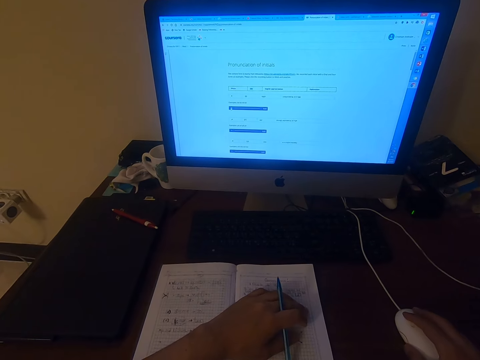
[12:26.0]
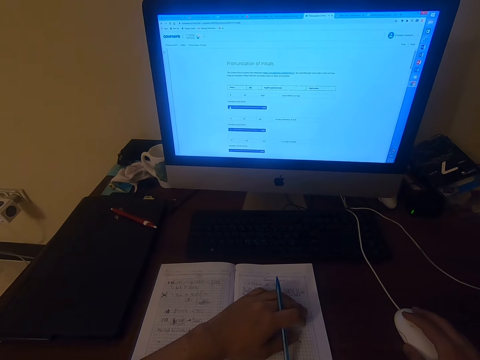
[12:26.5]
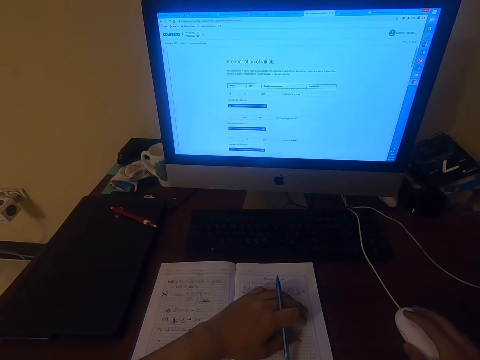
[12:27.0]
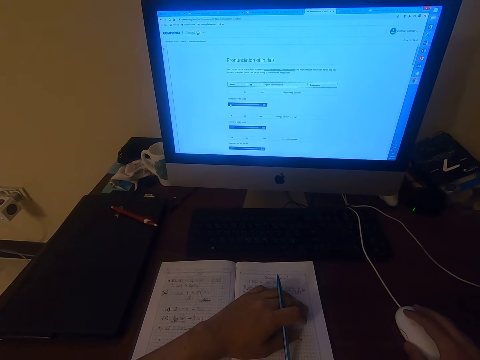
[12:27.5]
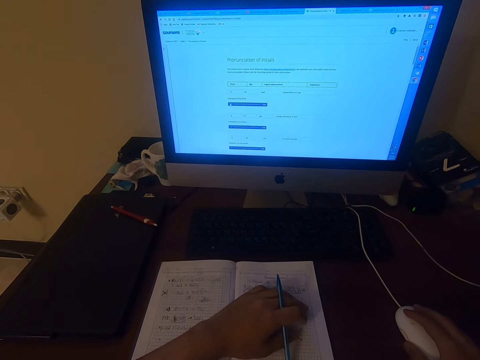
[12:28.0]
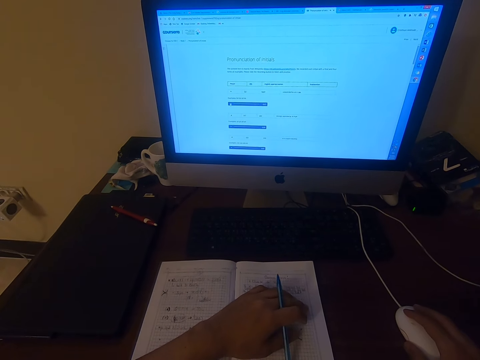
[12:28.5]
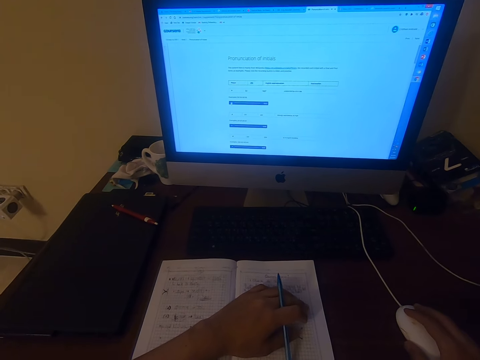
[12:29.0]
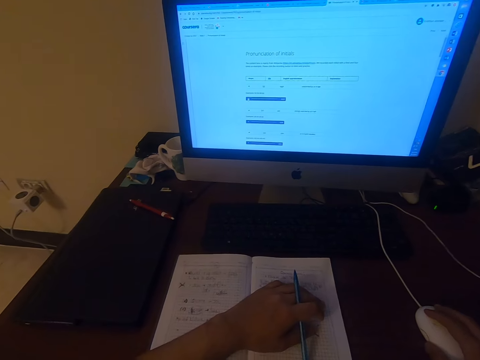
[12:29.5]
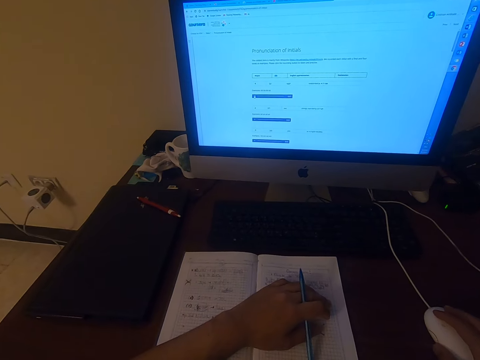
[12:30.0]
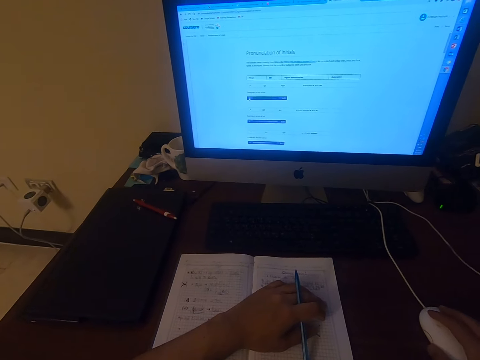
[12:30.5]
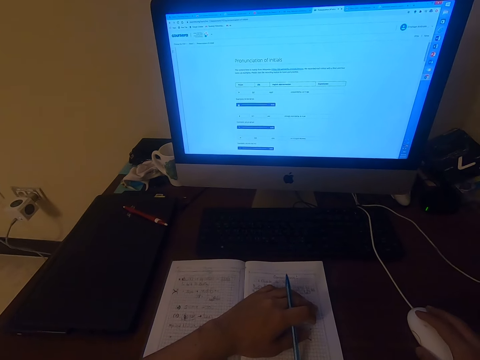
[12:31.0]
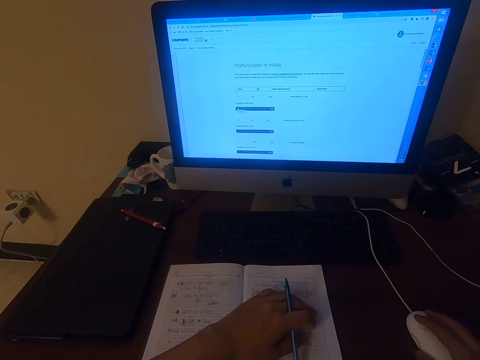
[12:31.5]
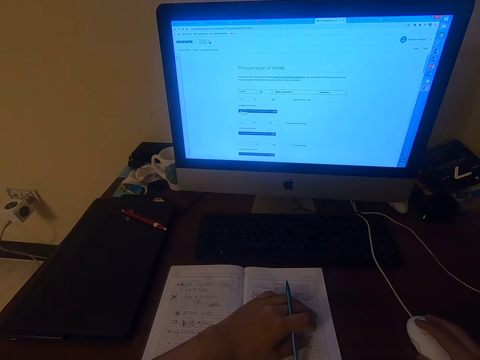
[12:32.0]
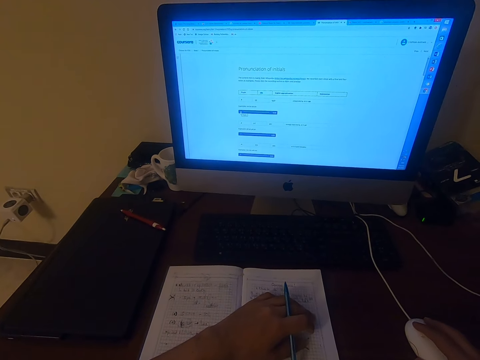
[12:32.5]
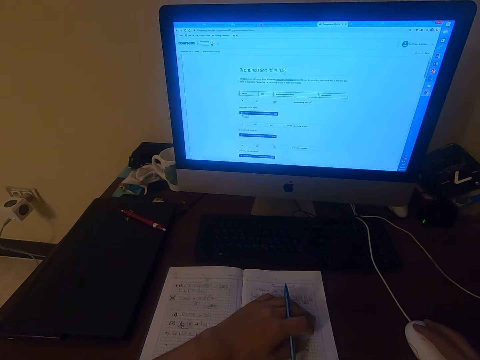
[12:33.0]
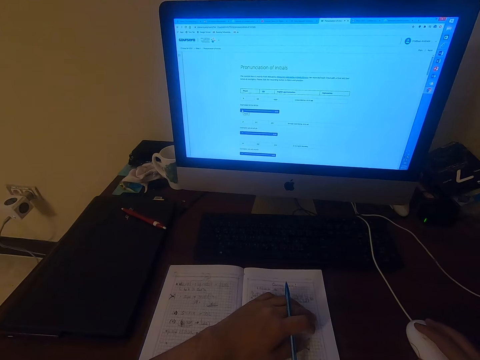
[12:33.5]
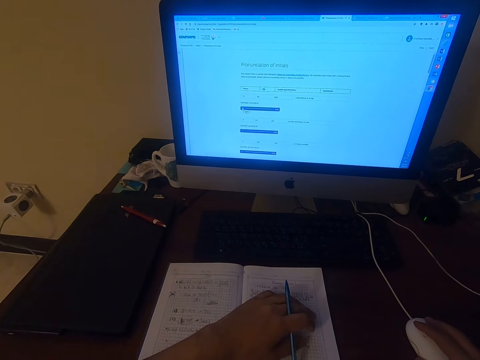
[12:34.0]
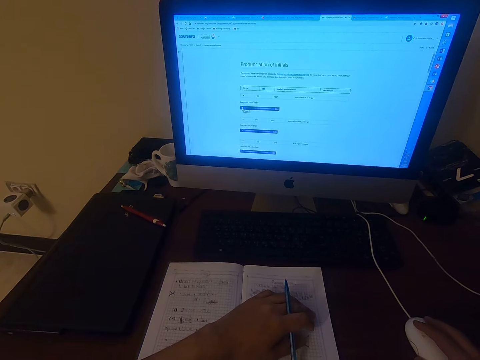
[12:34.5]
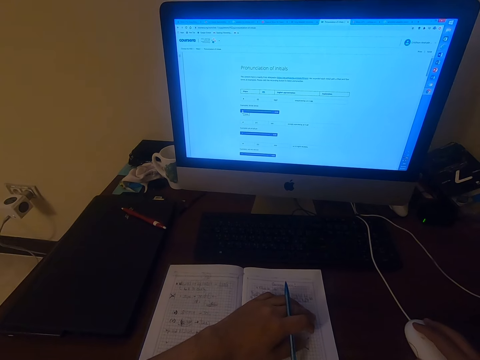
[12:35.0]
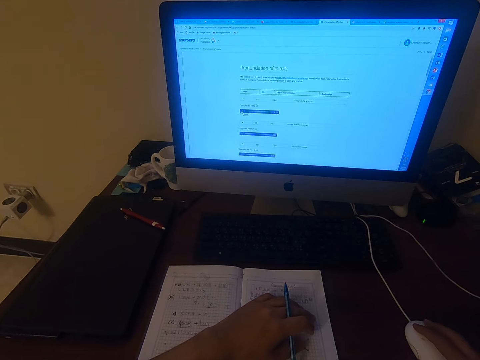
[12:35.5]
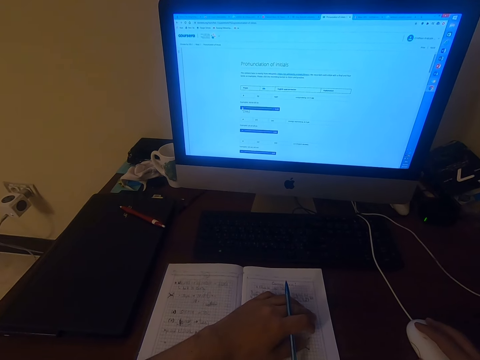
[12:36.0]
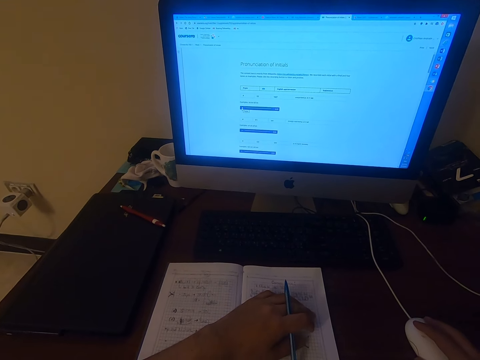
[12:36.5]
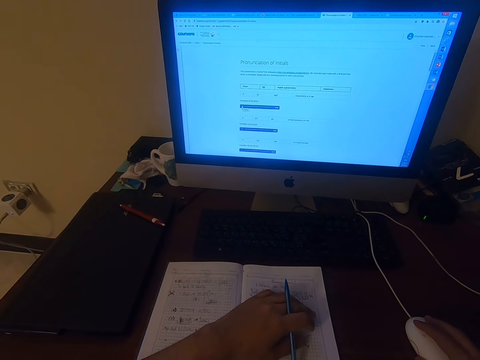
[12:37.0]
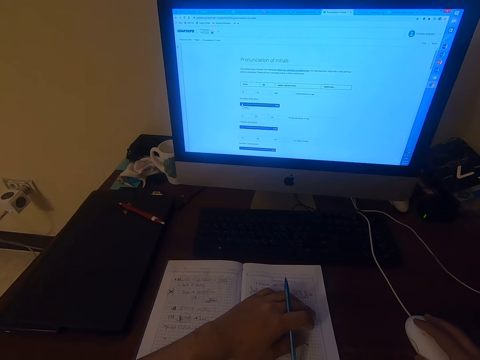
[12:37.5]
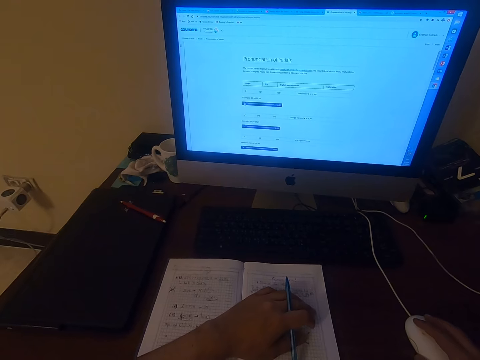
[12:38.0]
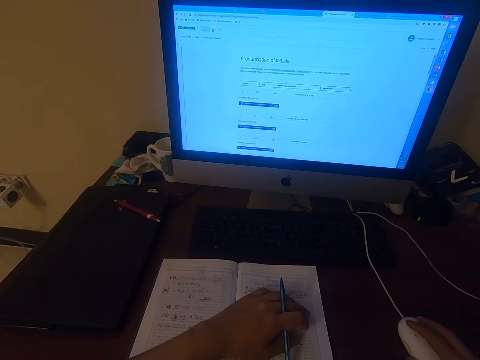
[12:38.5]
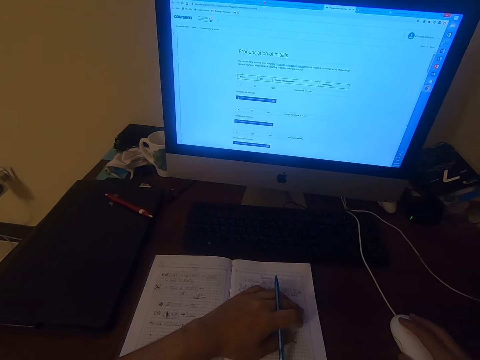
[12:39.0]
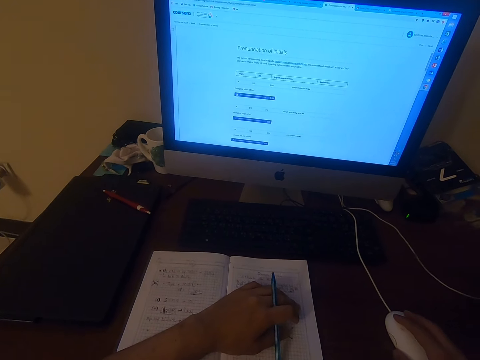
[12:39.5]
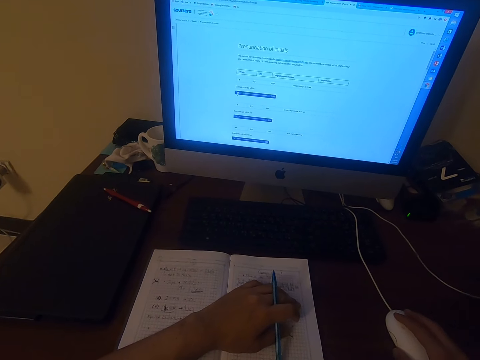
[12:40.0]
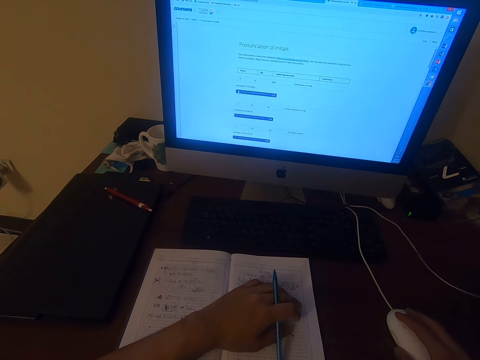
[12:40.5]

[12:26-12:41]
The camera wearer holds the mouse. They look at the monitor.

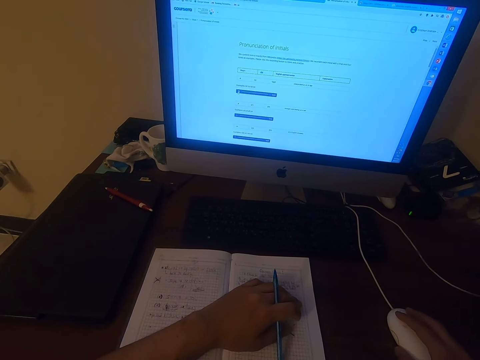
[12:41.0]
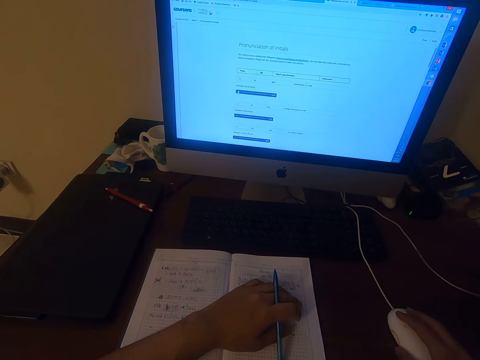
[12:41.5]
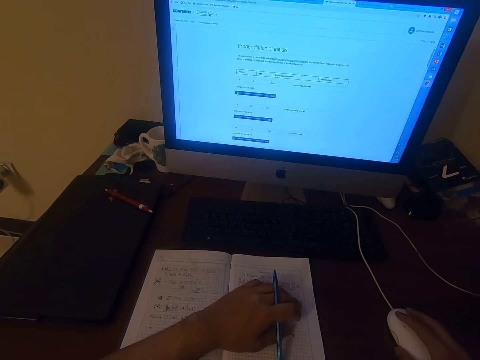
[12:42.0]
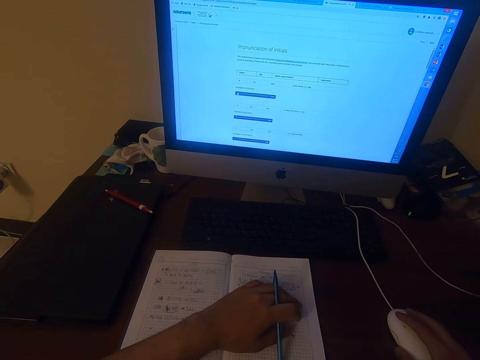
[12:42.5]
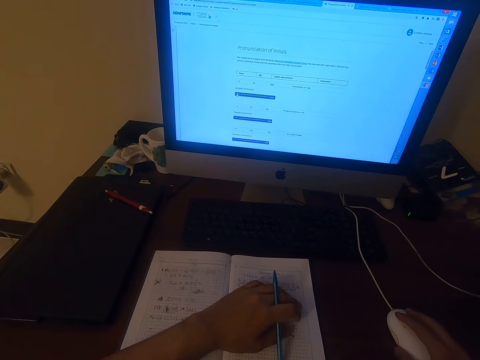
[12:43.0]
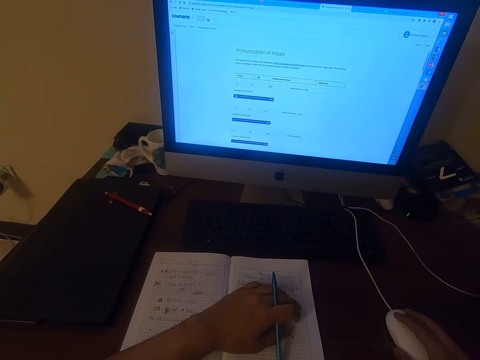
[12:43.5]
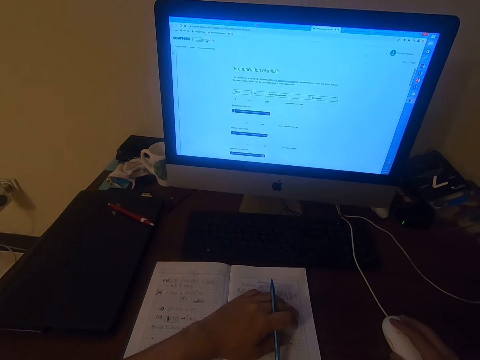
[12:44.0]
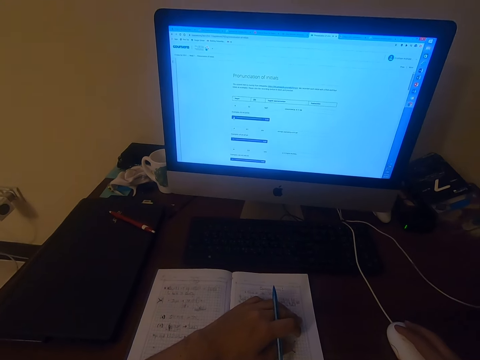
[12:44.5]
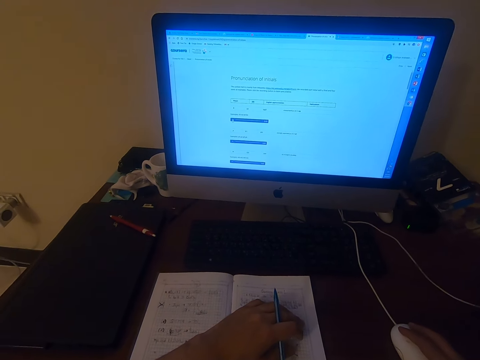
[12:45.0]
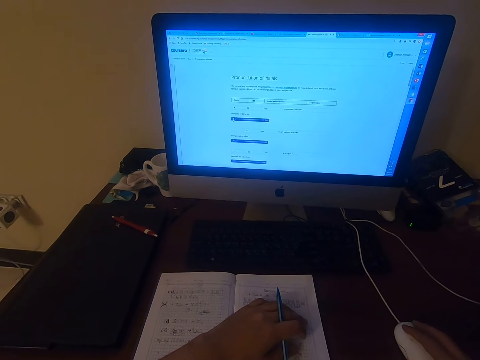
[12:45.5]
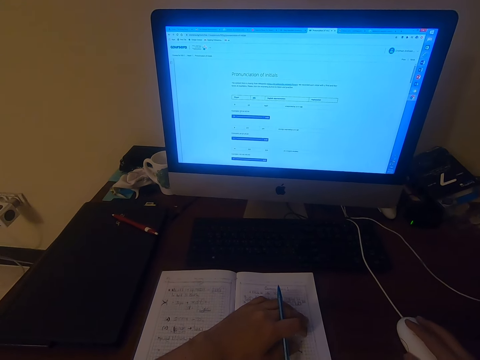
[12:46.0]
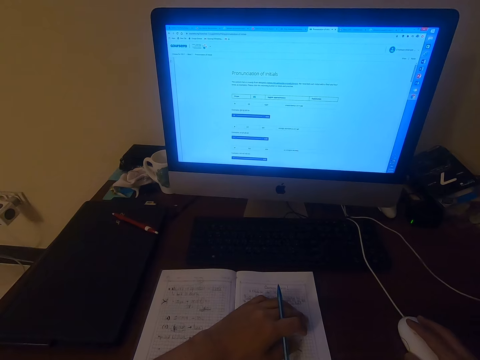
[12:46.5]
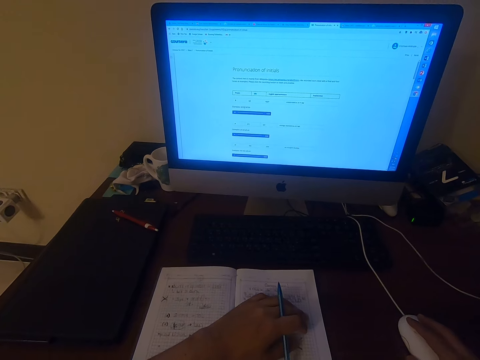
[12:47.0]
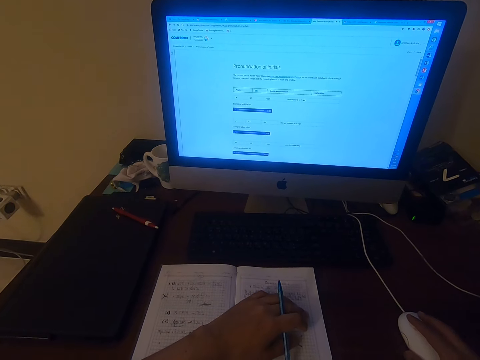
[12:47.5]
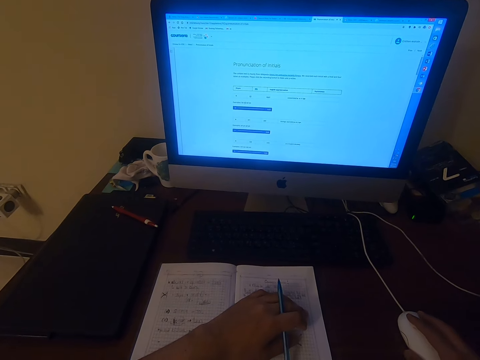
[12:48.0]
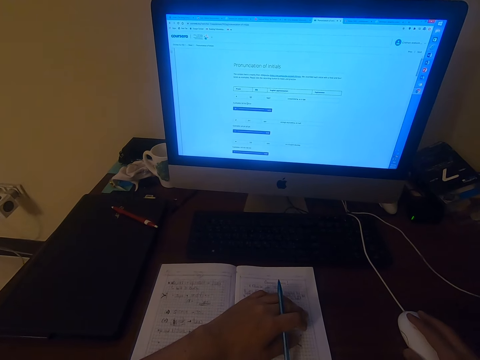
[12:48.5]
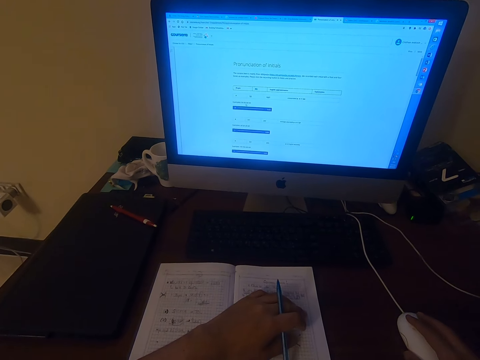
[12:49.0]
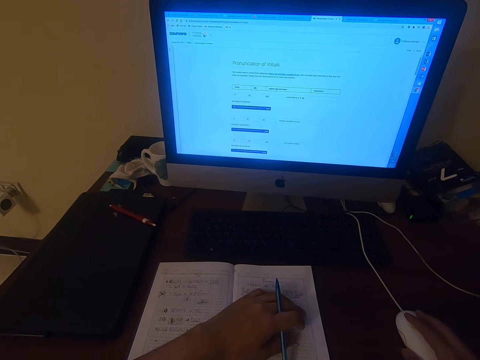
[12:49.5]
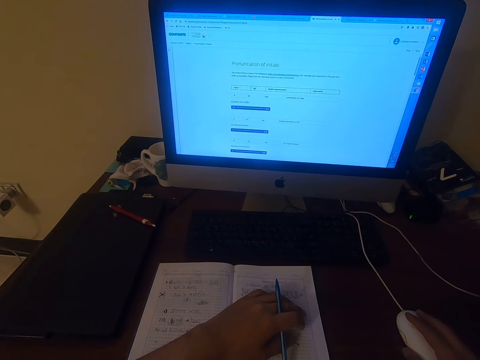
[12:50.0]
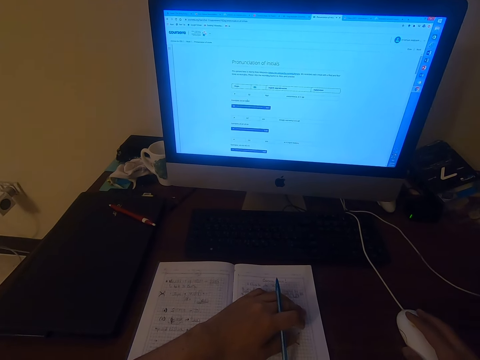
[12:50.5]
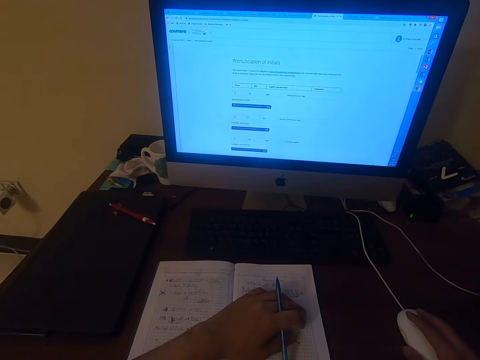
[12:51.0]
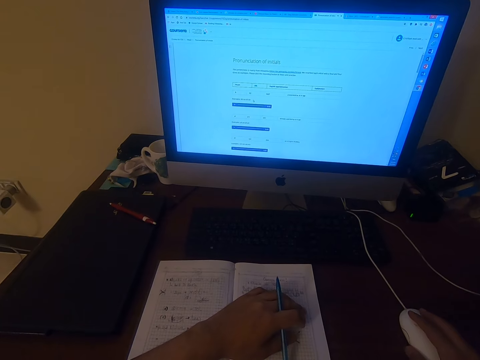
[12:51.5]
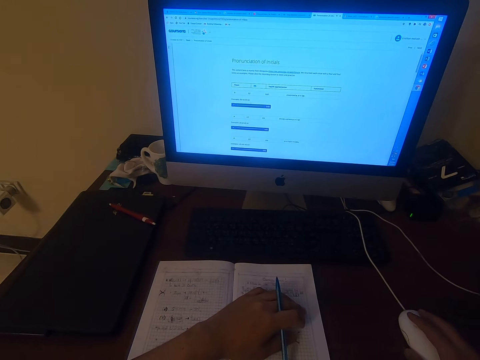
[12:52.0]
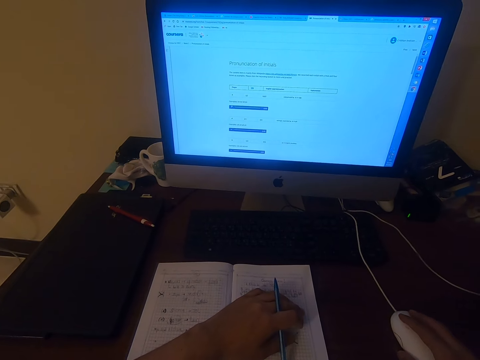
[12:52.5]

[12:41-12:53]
The camera wearer pronounces words. They operate a computer.
